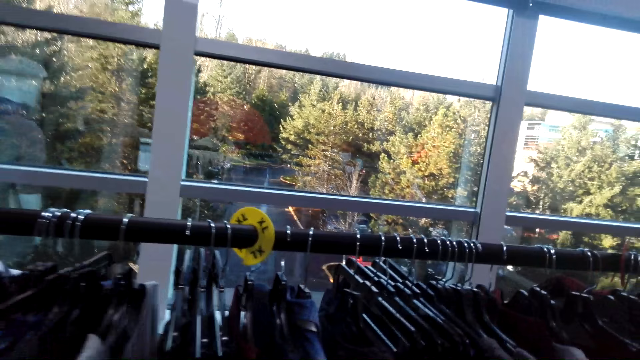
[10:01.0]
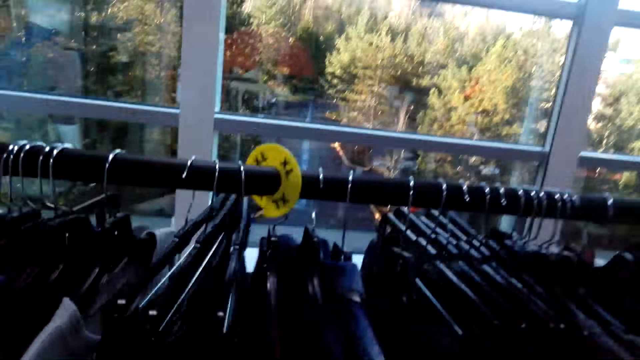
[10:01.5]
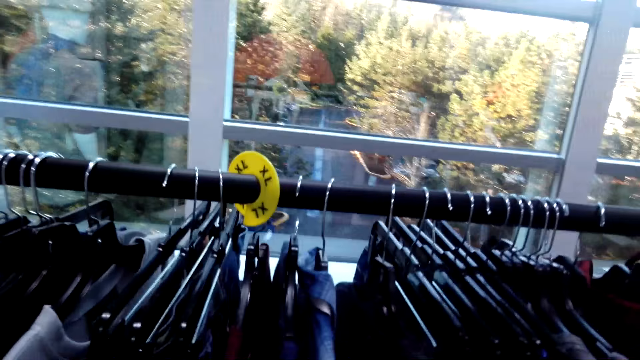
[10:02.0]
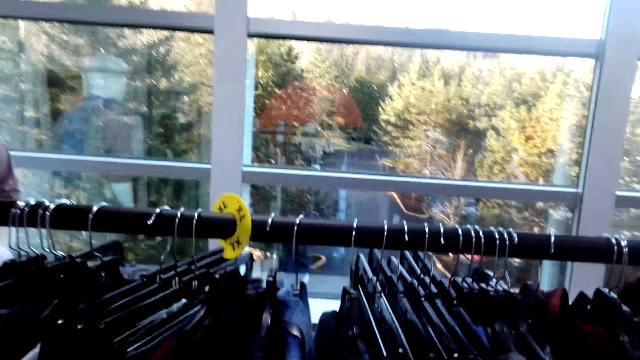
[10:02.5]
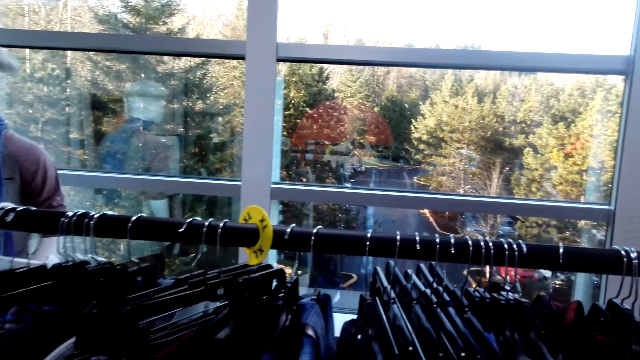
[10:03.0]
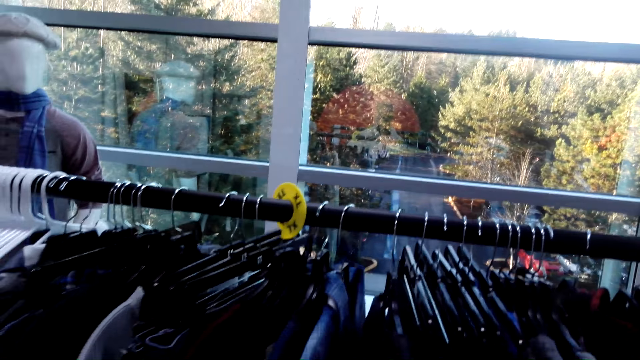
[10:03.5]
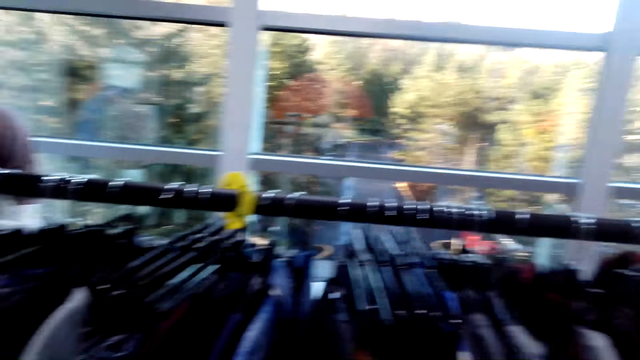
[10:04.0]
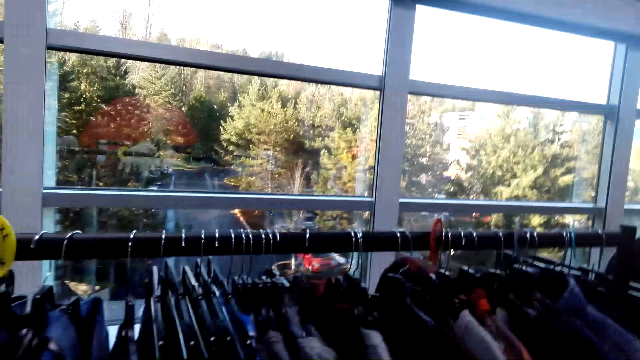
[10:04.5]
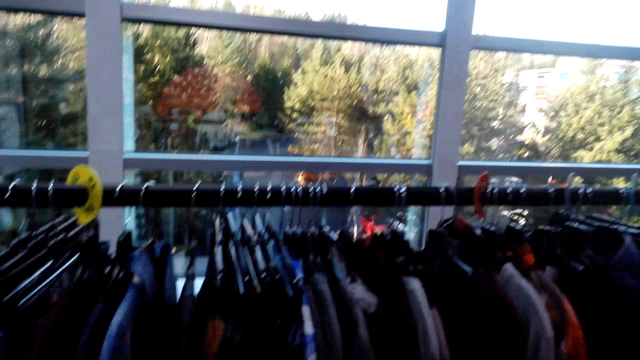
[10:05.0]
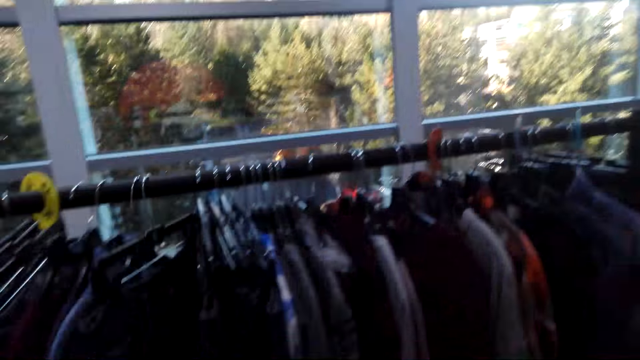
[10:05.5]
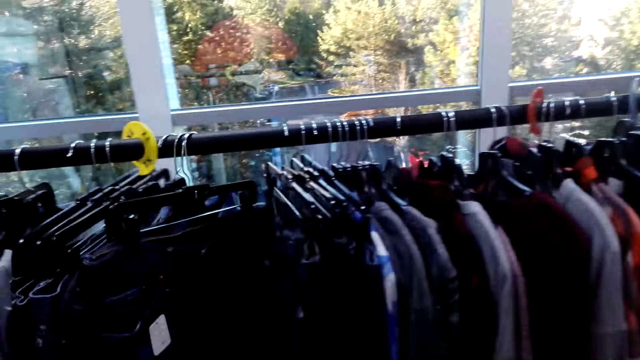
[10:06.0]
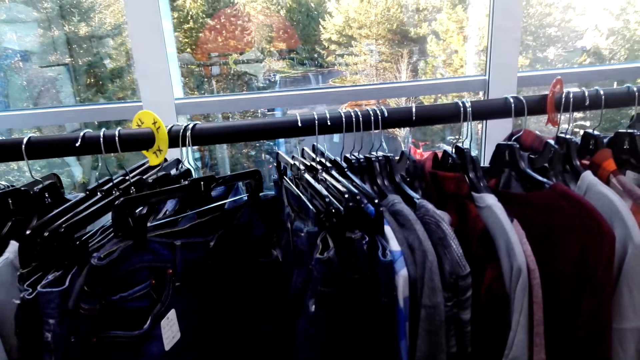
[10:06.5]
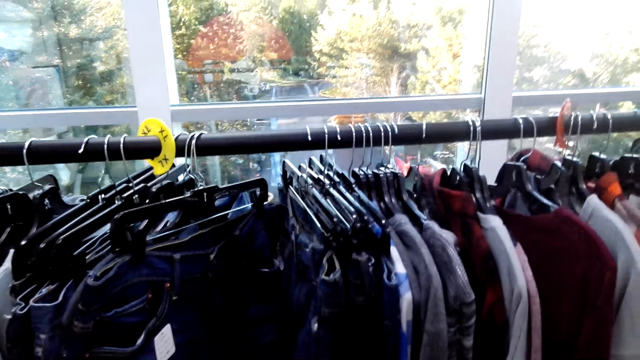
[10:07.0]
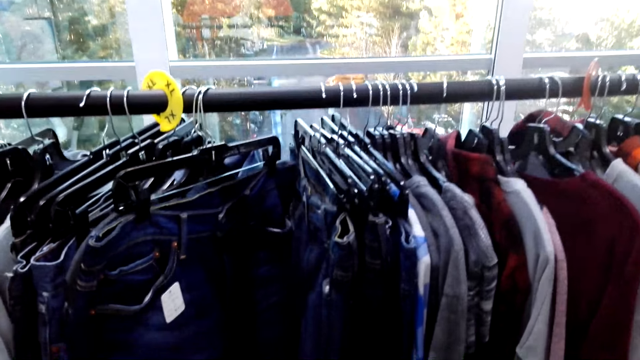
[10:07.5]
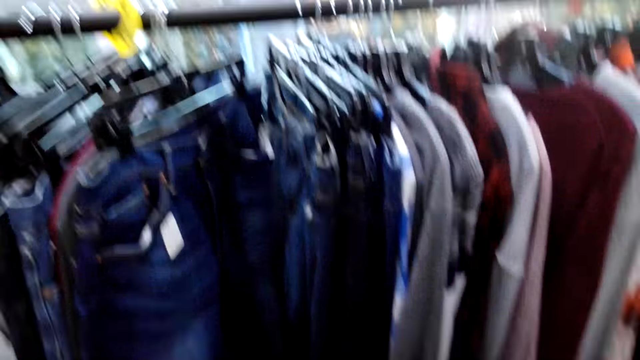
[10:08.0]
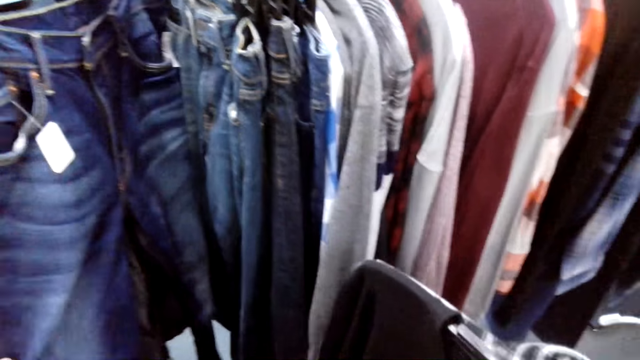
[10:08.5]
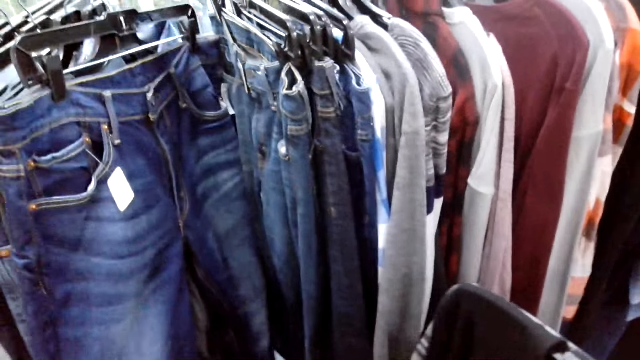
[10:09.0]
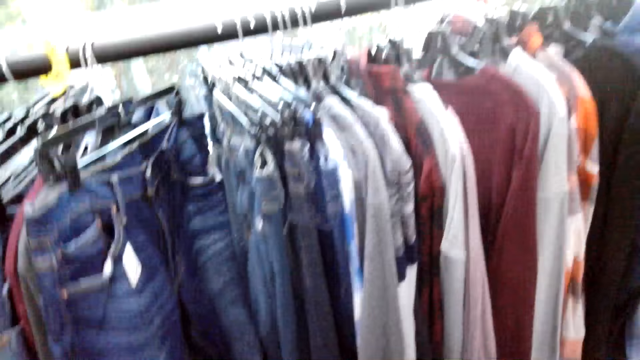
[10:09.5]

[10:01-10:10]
The camera wearer sorts through clothes.

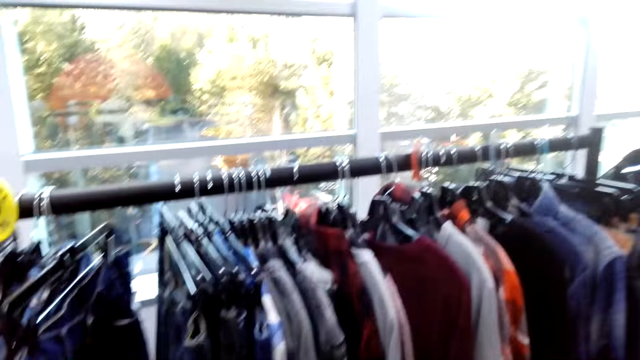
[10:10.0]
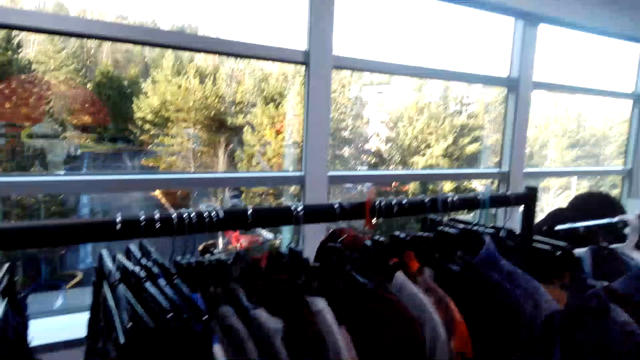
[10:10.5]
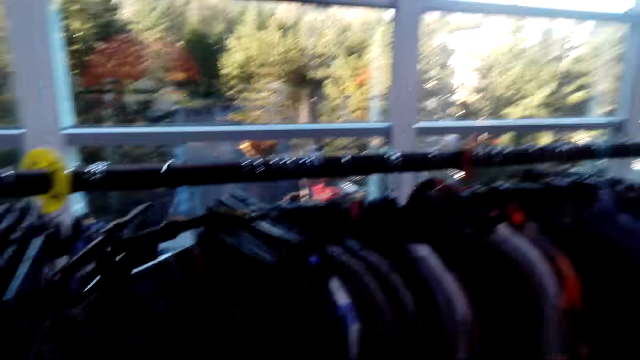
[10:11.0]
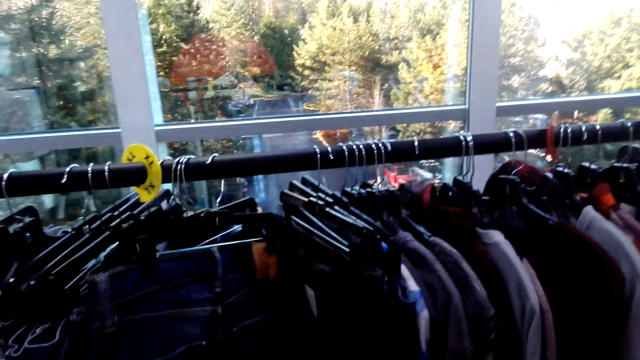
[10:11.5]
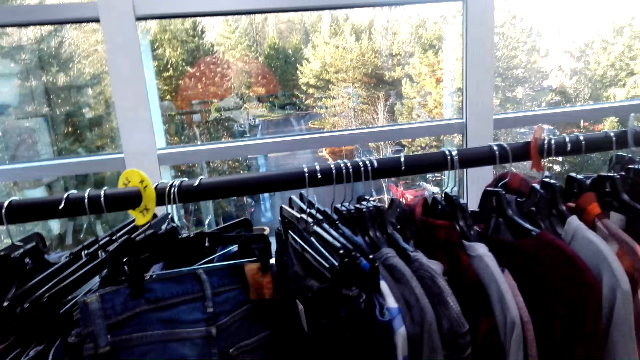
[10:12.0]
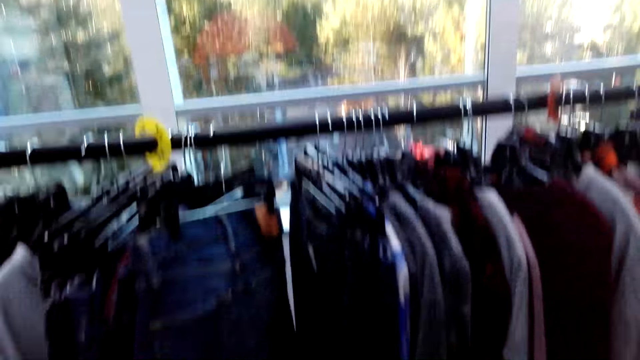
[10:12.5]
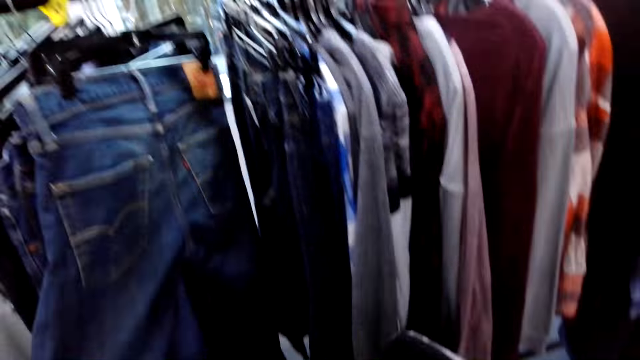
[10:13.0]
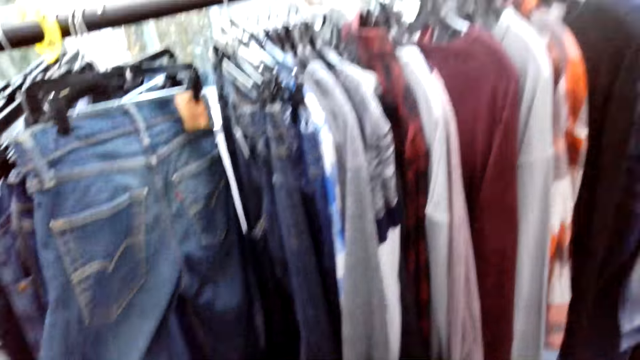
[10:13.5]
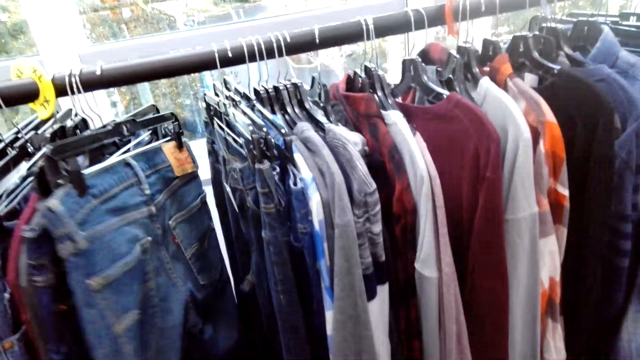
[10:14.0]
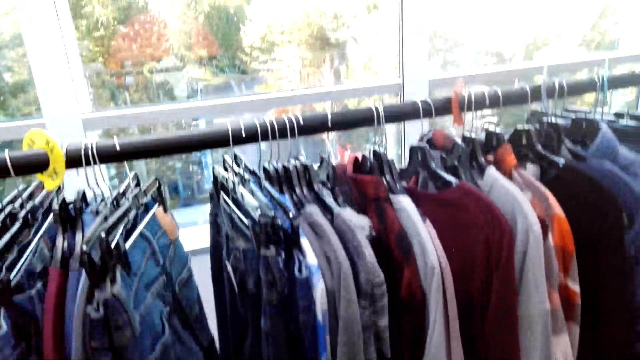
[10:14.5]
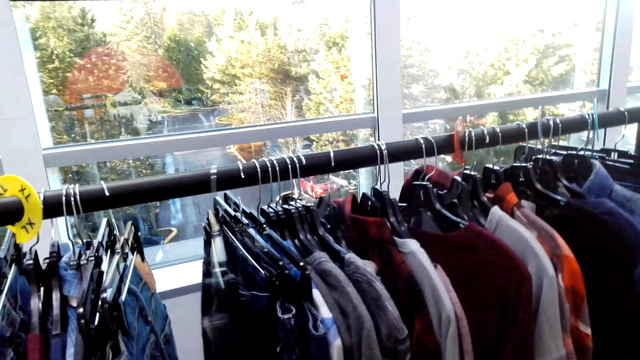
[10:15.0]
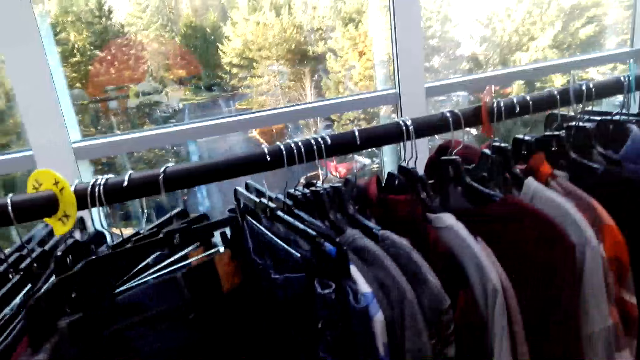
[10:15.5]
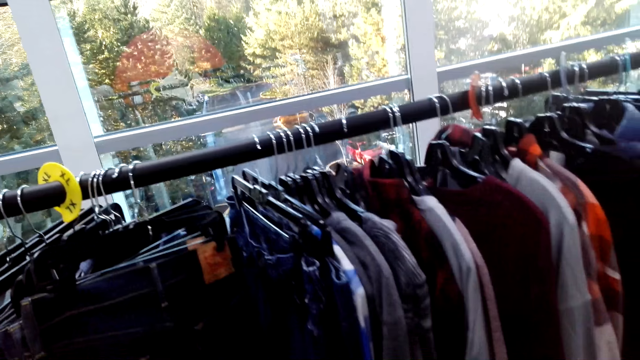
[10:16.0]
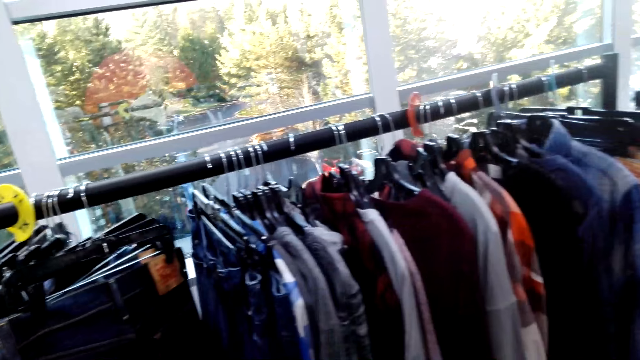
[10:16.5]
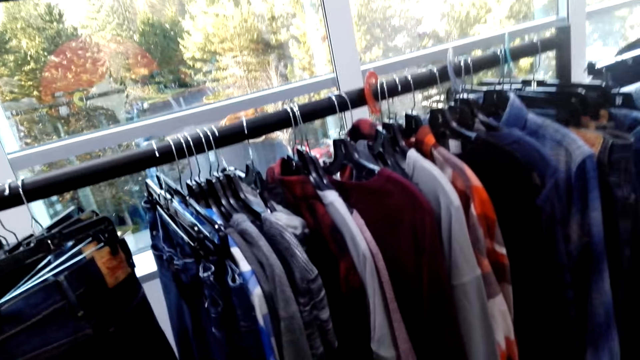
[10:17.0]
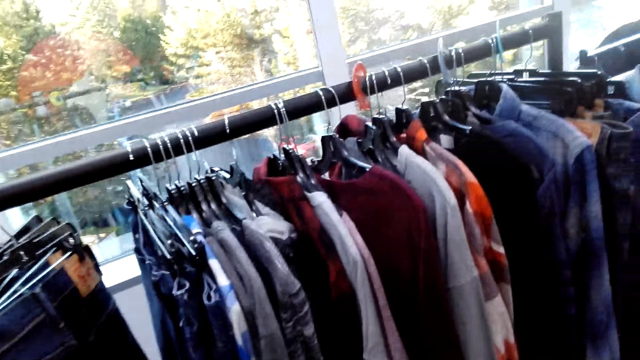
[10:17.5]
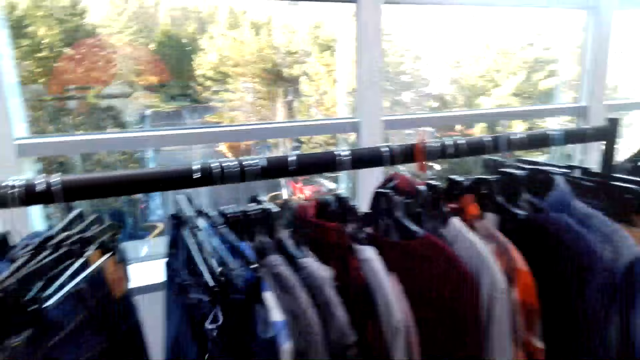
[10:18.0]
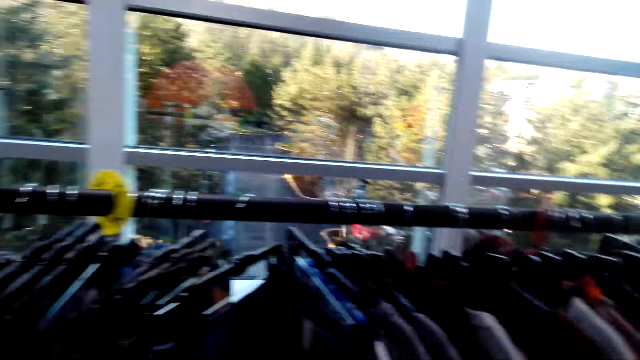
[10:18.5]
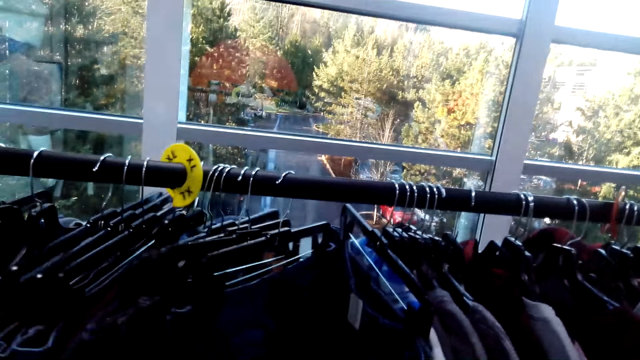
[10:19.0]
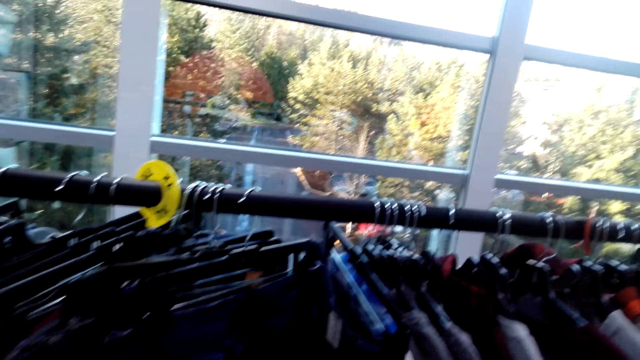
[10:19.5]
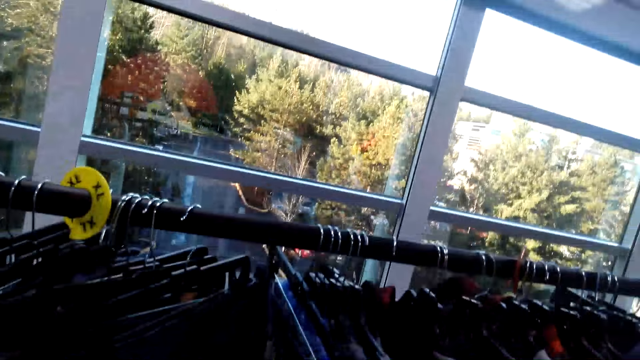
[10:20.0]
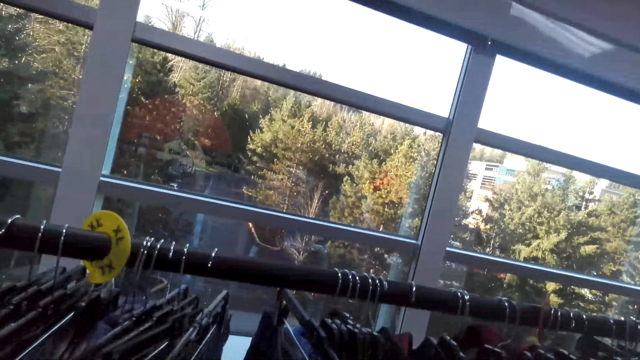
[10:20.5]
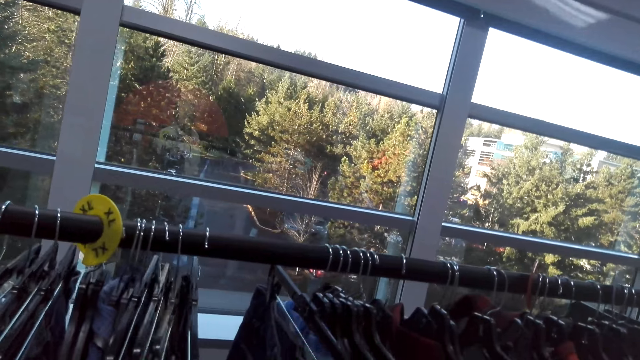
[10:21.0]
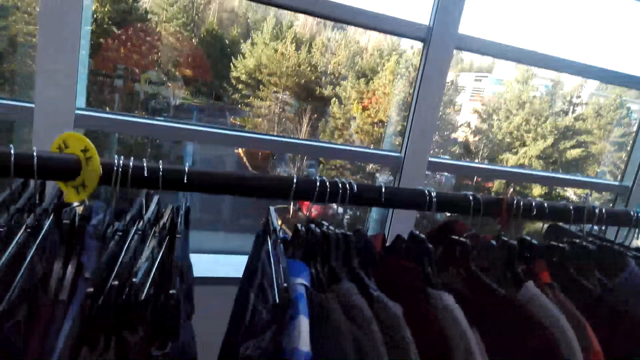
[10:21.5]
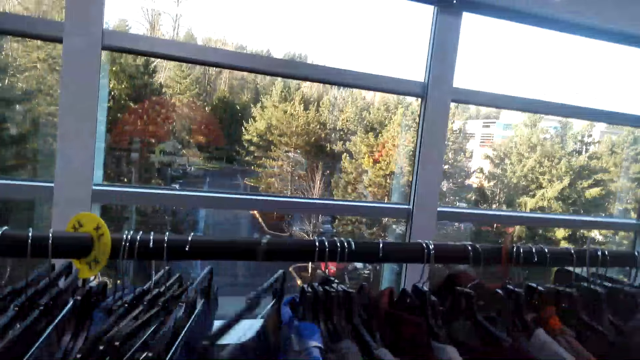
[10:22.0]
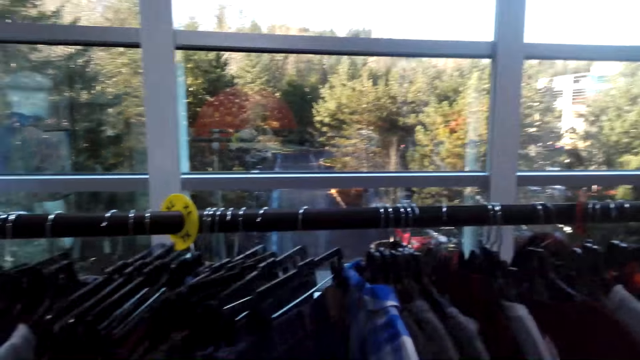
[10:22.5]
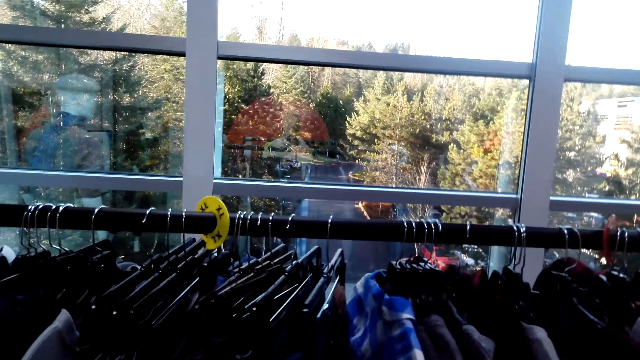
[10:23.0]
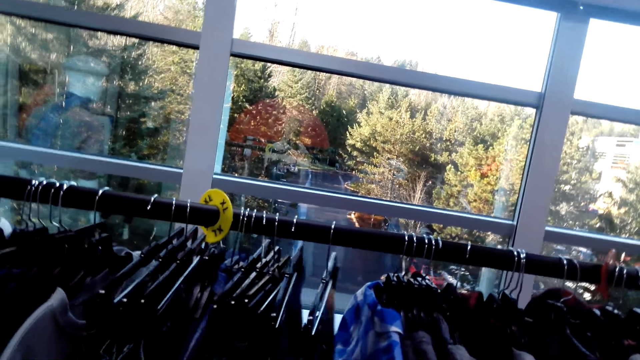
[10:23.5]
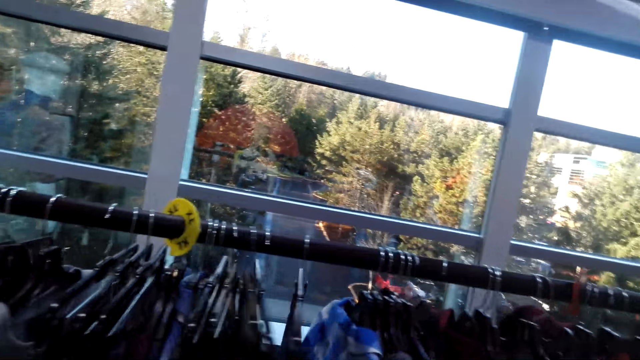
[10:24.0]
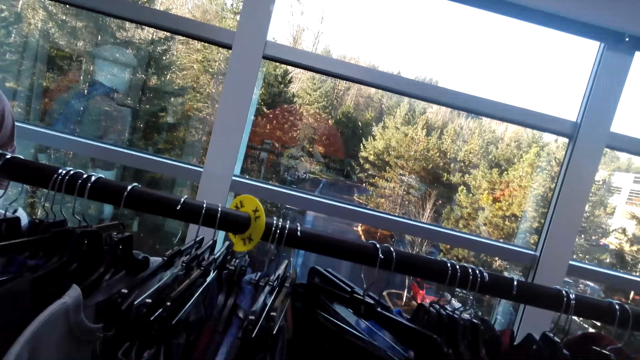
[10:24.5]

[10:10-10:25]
The camera wearer looks at clothes at a cloth rack.
